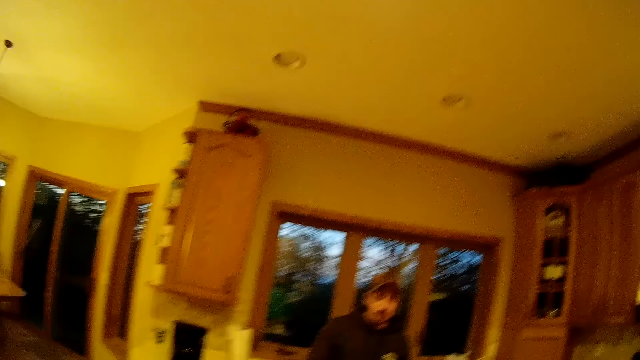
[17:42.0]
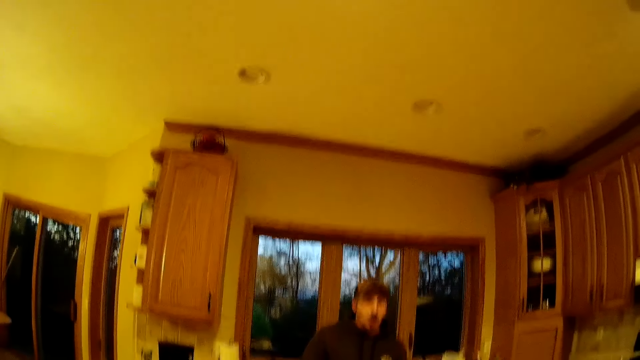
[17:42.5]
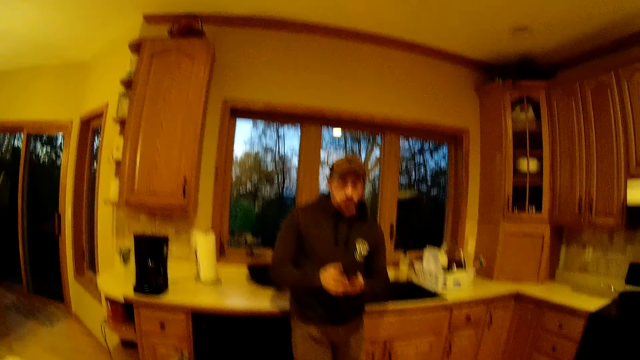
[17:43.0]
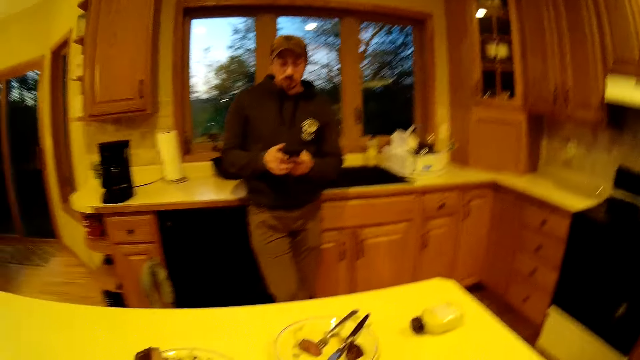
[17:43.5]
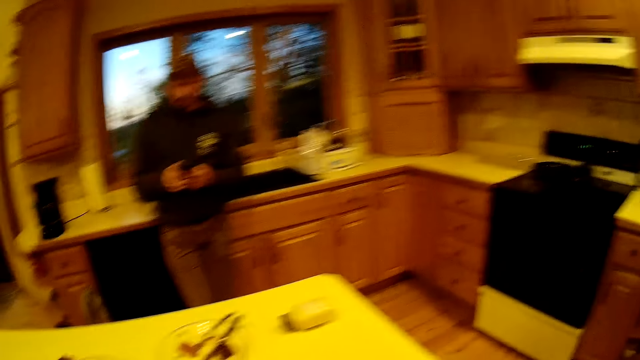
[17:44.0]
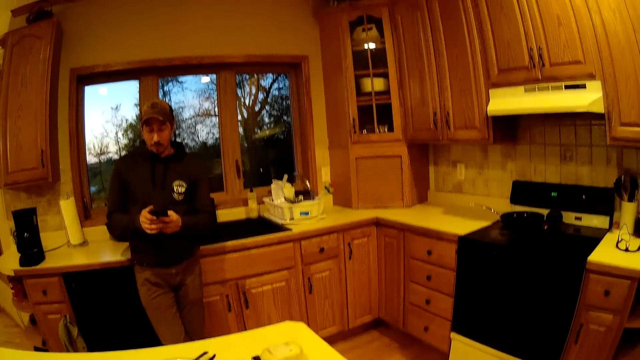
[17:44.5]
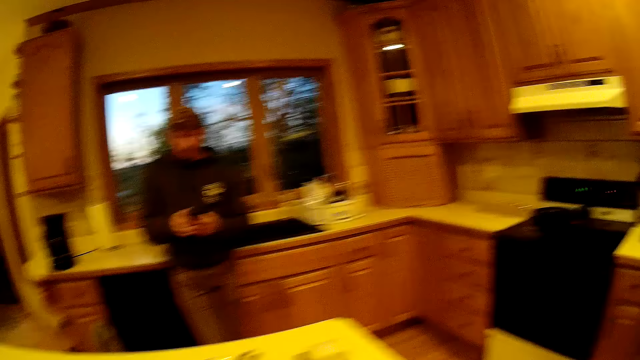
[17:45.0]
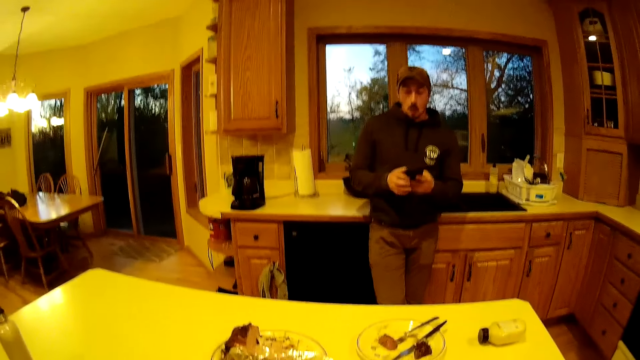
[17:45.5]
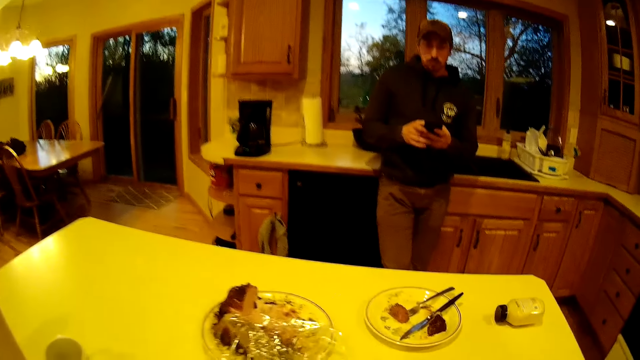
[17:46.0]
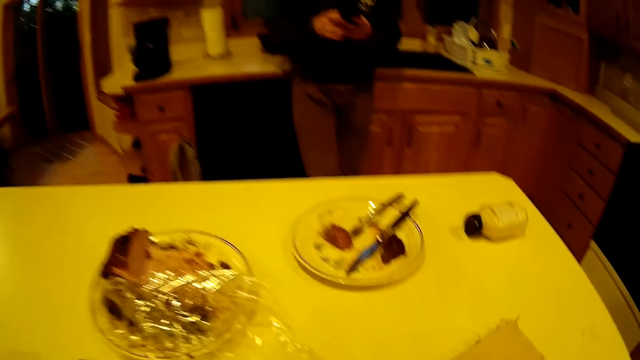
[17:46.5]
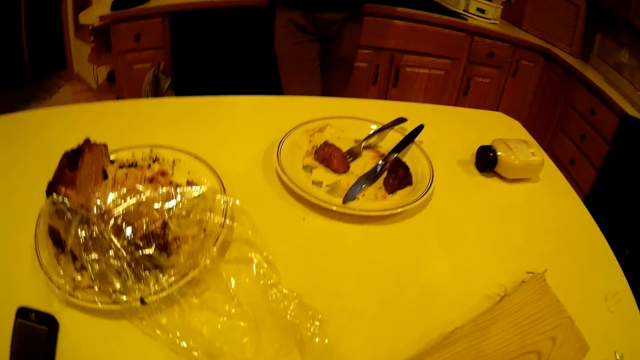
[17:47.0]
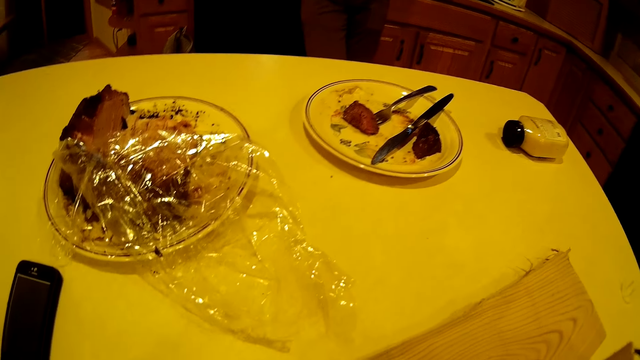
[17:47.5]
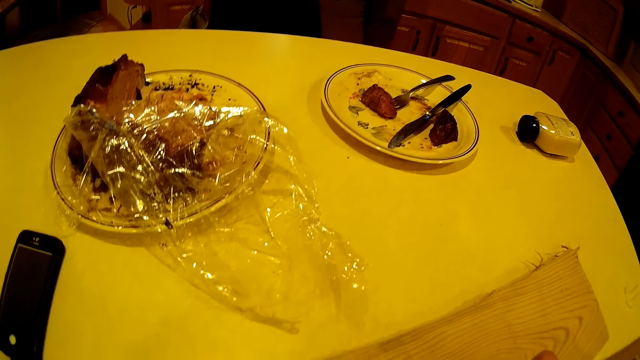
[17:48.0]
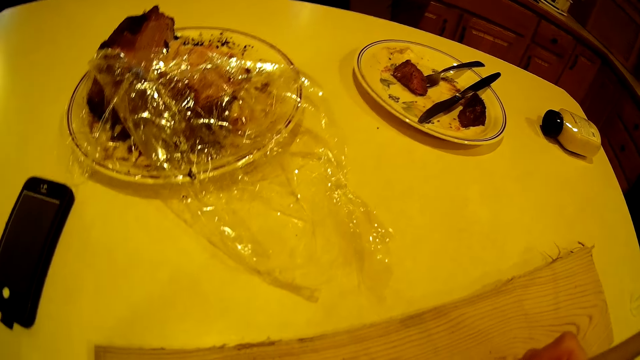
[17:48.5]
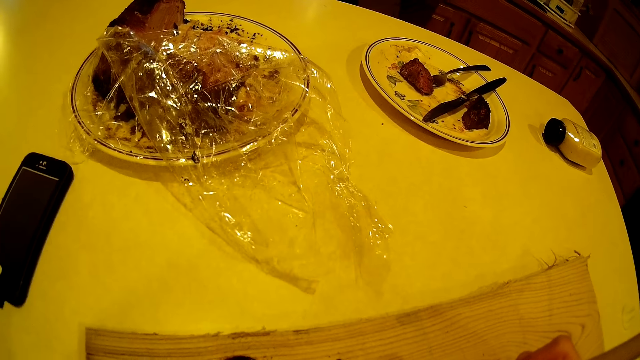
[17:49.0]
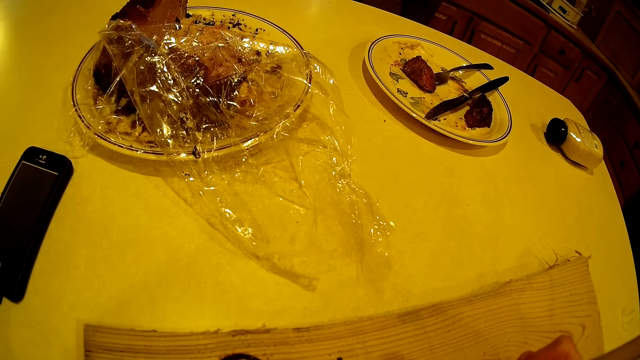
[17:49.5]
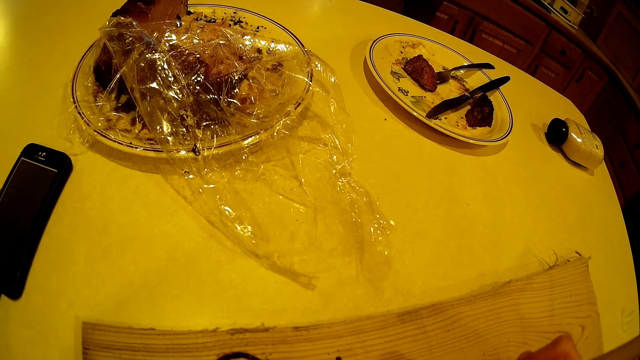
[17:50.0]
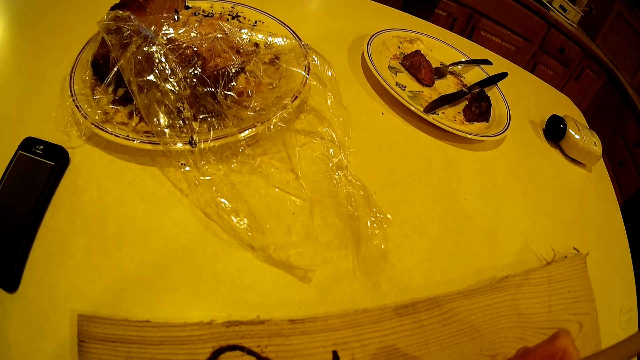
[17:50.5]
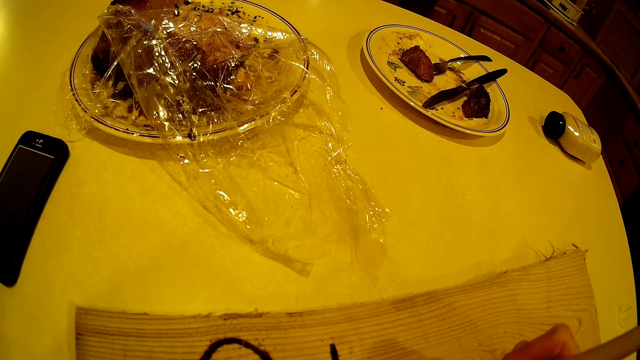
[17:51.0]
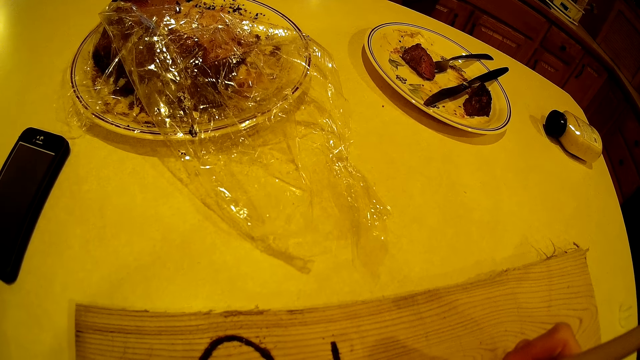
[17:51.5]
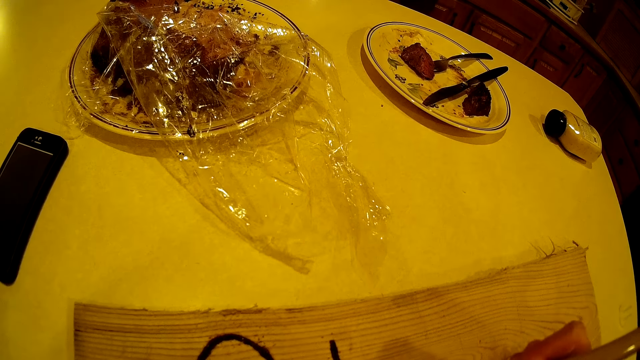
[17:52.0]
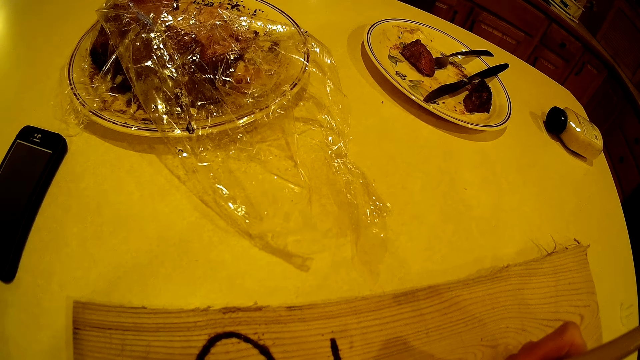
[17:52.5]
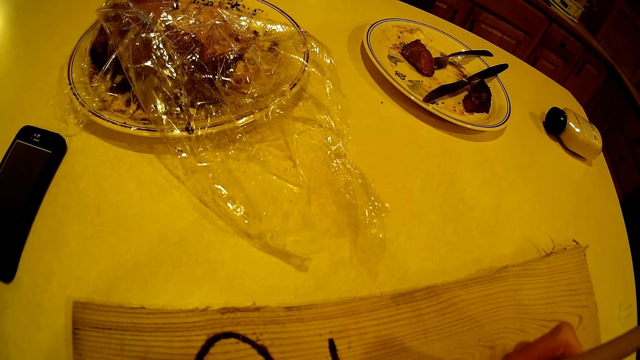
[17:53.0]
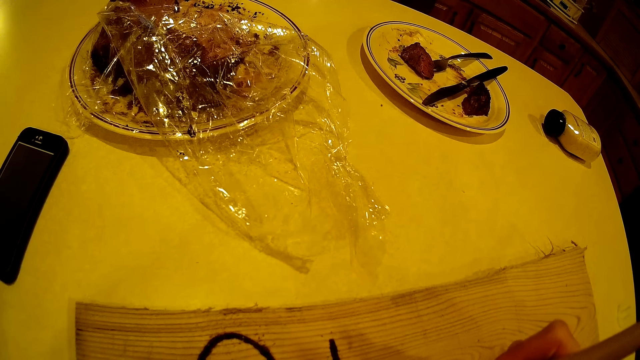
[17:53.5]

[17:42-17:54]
The man operates the phone. The camera wearer uses a soldering iron on a plank of wood on the kitchen table with her right hand. She writes on the wood piece.

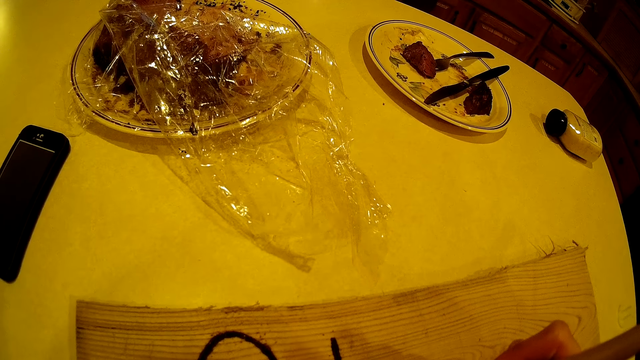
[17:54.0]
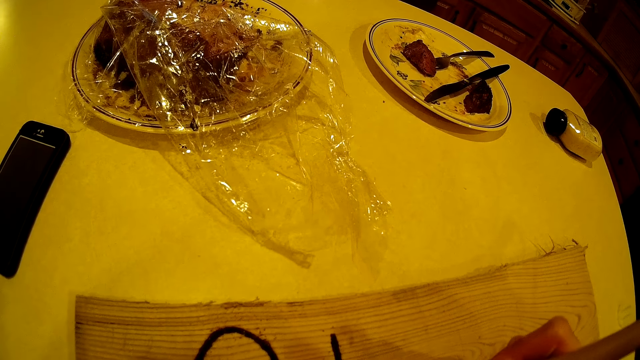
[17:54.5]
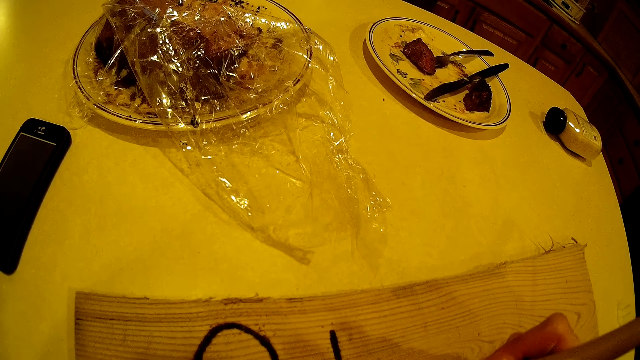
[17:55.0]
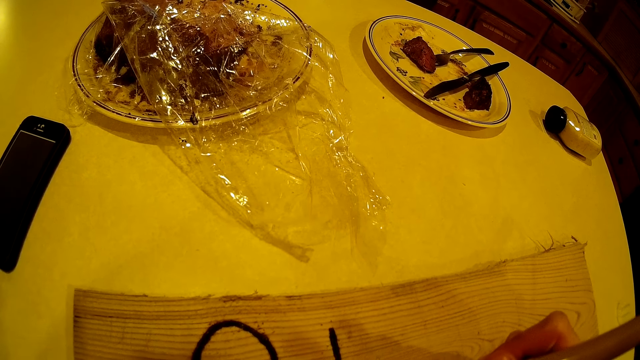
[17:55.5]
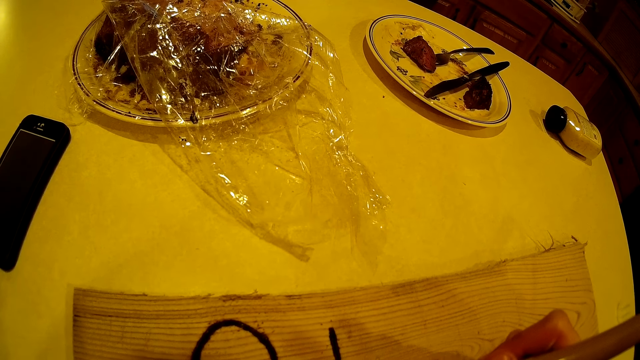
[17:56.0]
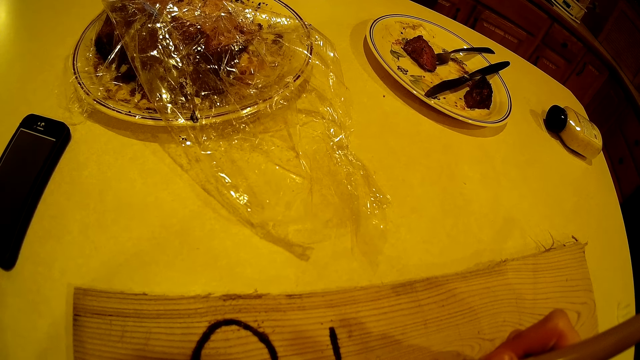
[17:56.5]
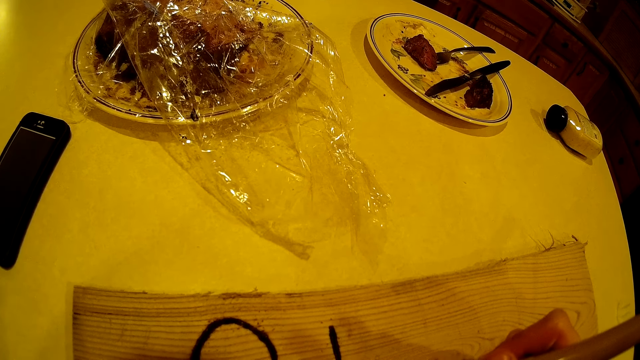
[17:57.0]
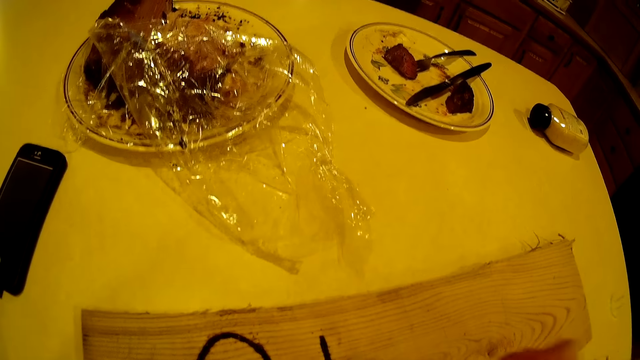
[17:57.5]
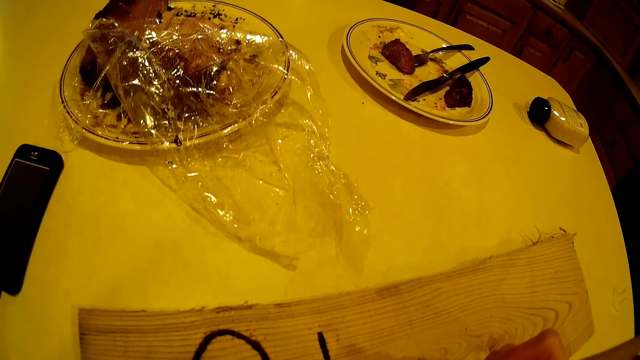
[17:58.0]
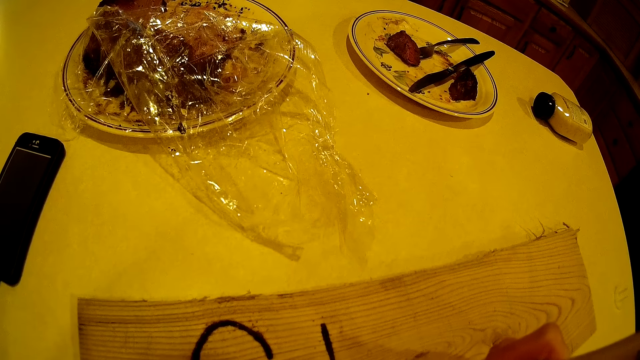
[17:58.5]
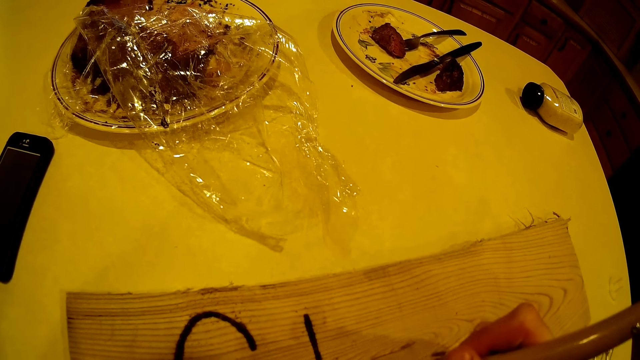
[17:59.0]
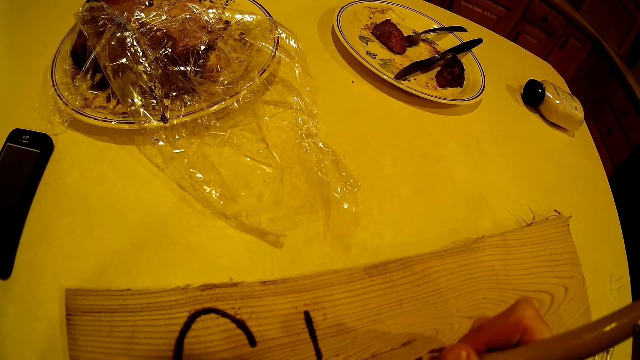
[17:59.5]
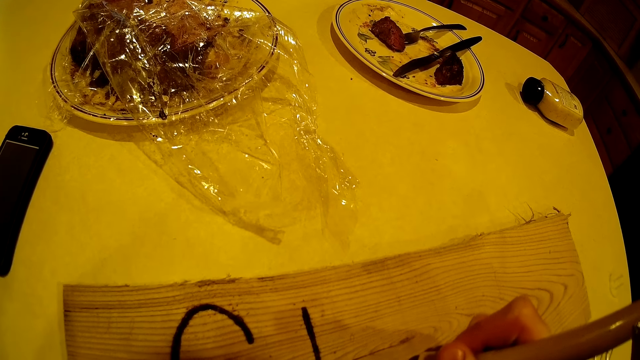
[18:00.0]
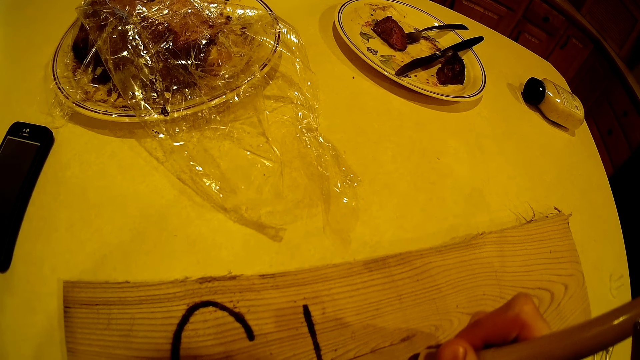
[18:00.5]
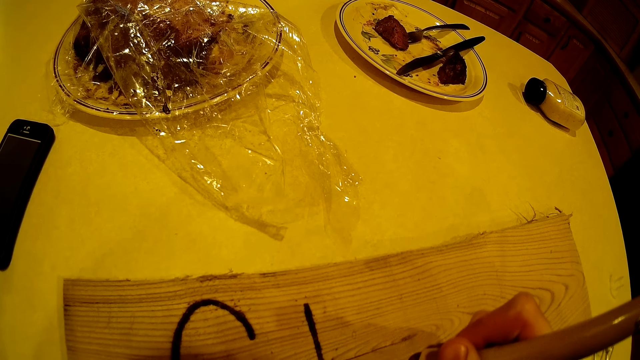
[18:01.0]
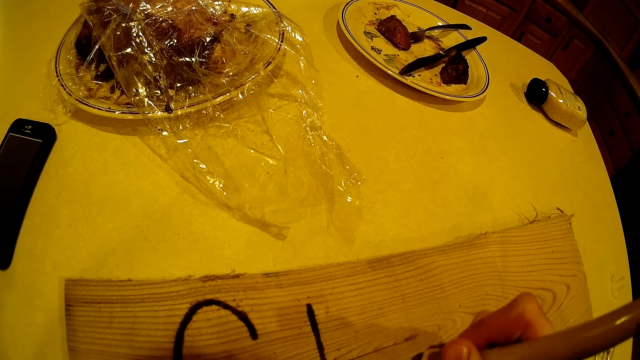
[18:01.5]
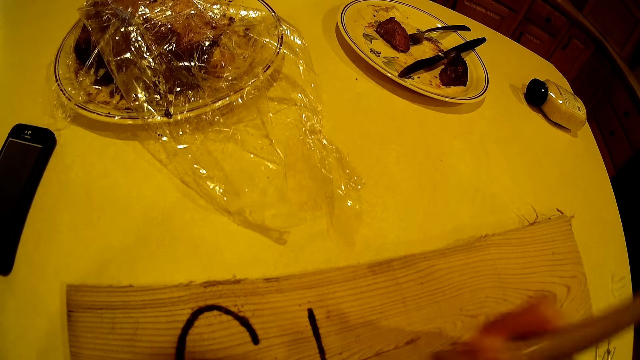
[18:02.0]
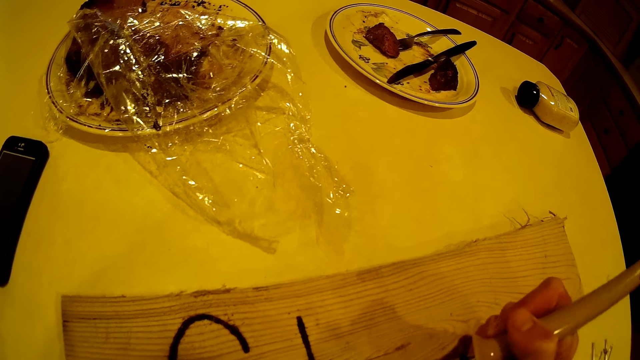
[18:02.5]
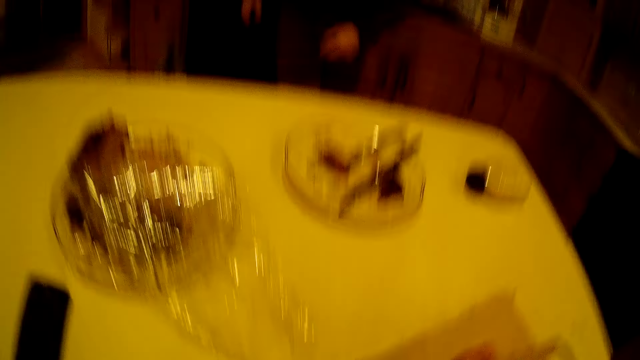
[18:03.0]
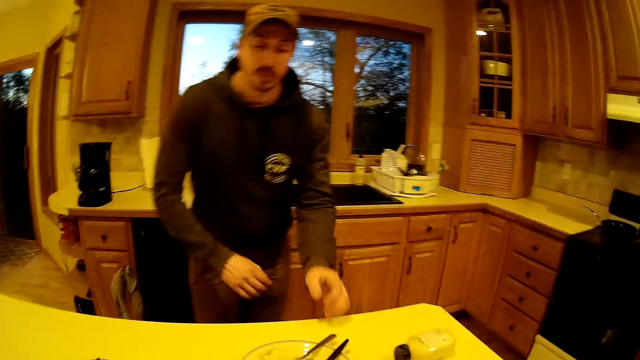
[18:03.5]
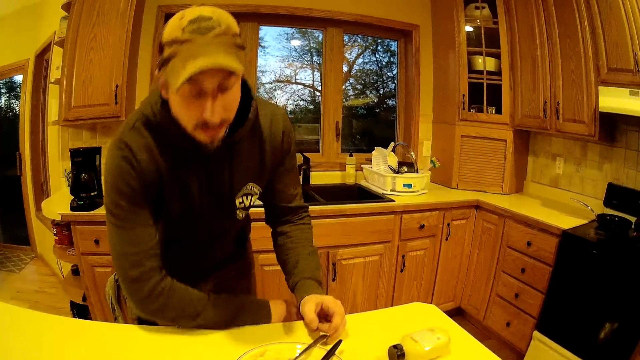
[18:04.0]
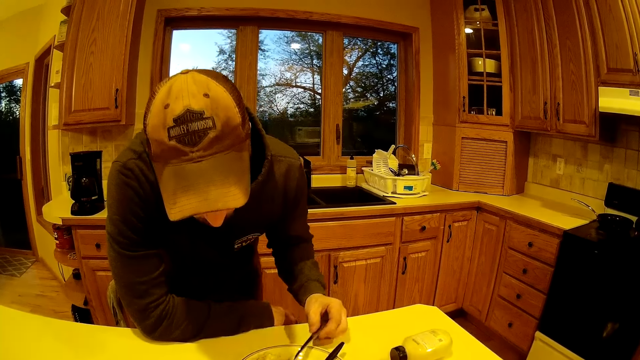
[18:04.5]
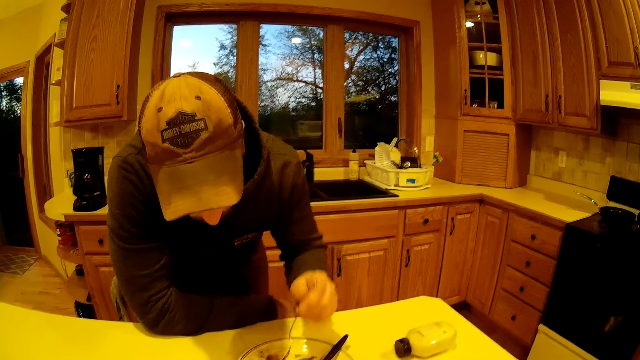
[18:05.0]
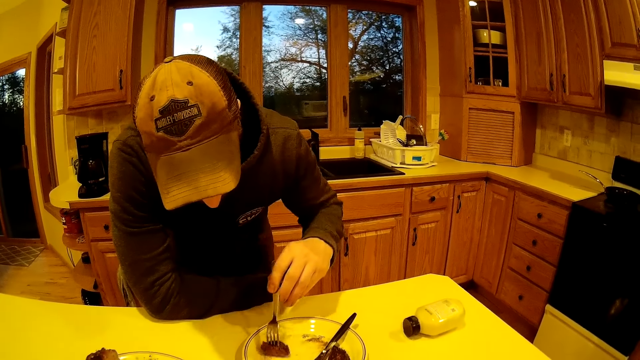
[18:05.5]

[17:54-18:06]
The man leans on the kitchen table with his right arm and picks up the fork with his left hand.
